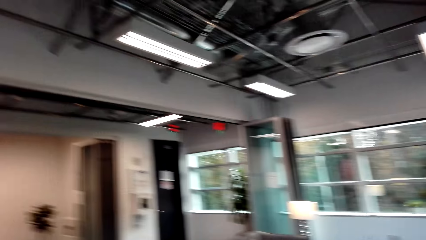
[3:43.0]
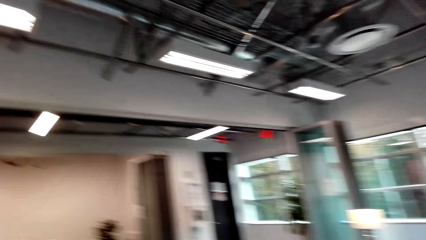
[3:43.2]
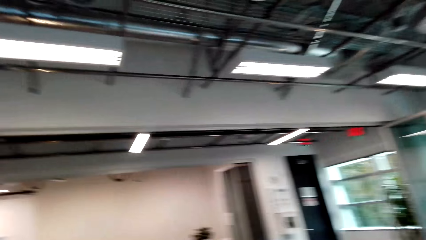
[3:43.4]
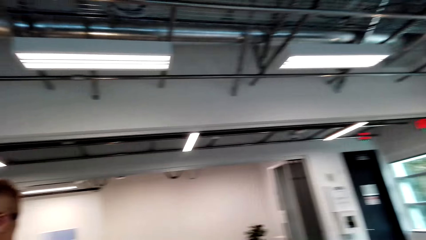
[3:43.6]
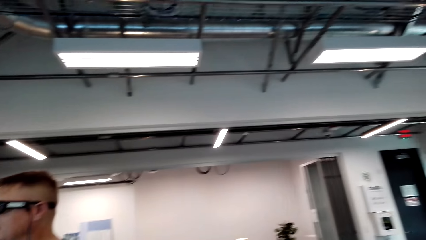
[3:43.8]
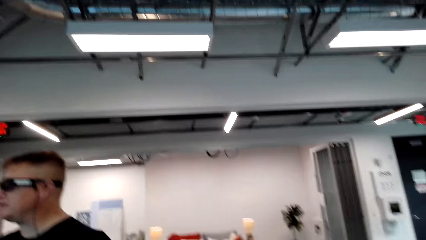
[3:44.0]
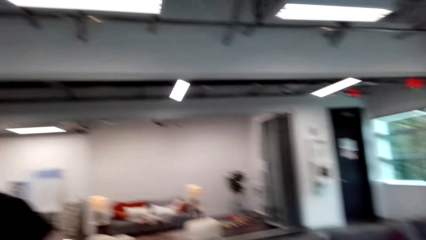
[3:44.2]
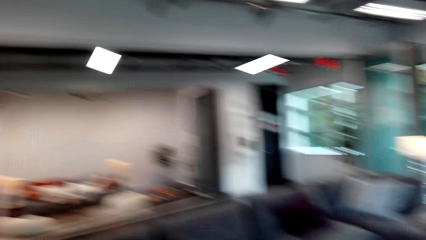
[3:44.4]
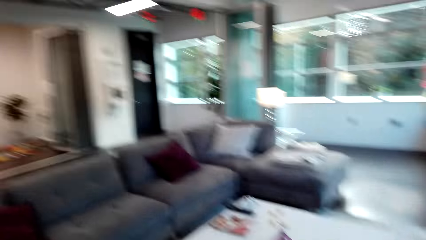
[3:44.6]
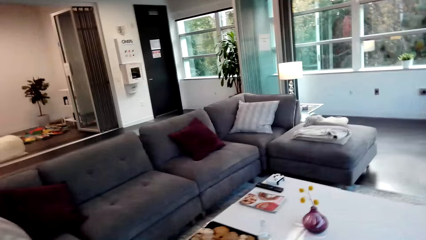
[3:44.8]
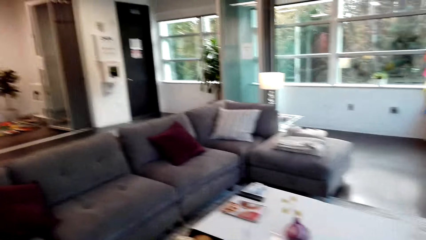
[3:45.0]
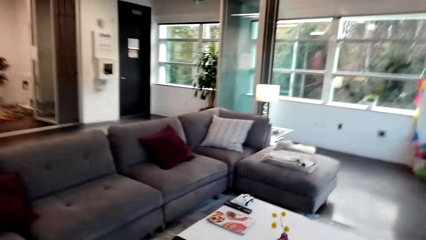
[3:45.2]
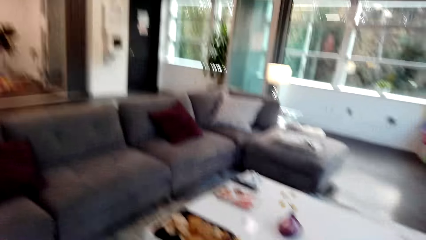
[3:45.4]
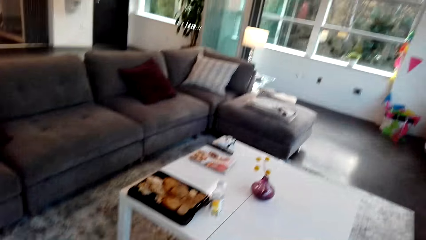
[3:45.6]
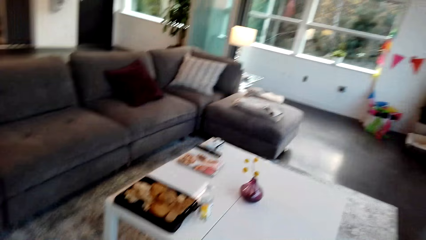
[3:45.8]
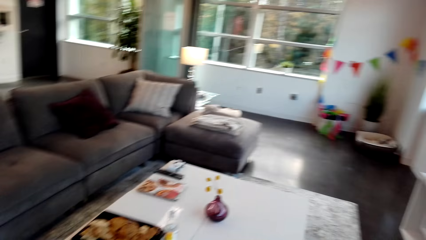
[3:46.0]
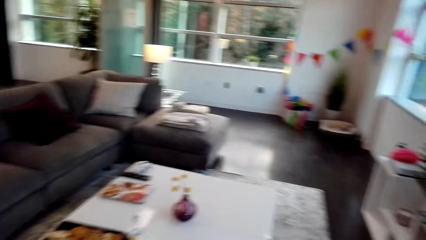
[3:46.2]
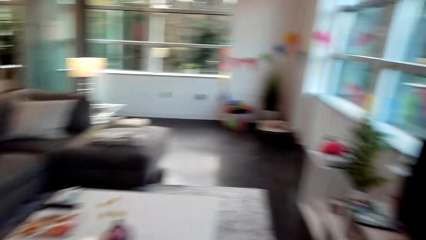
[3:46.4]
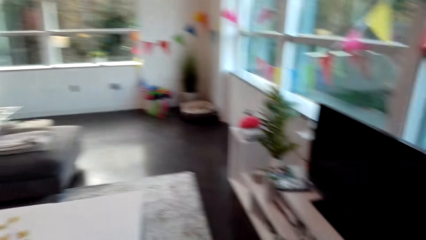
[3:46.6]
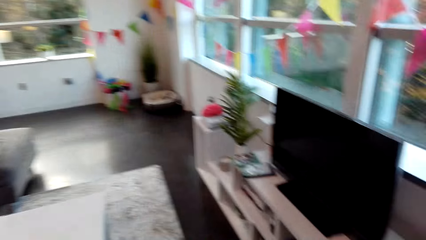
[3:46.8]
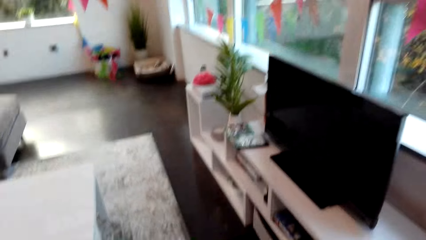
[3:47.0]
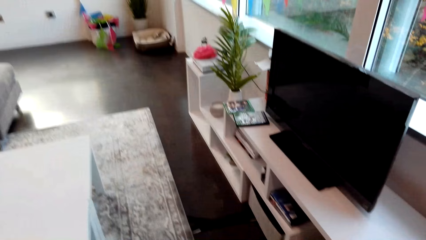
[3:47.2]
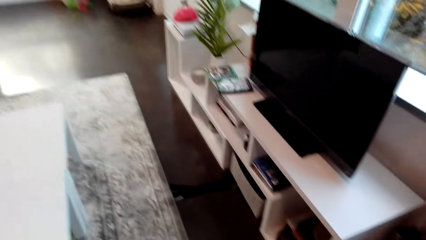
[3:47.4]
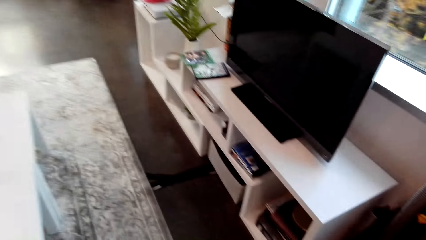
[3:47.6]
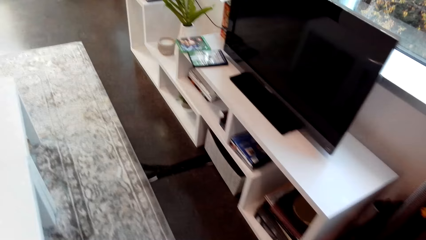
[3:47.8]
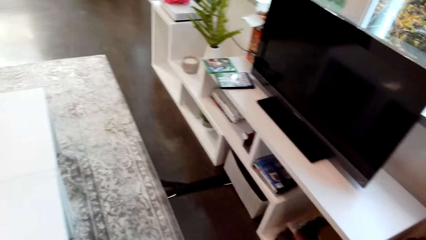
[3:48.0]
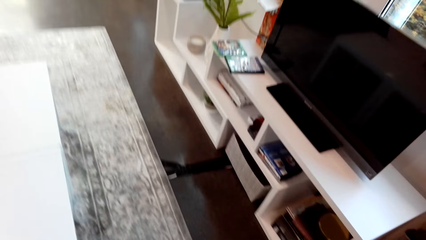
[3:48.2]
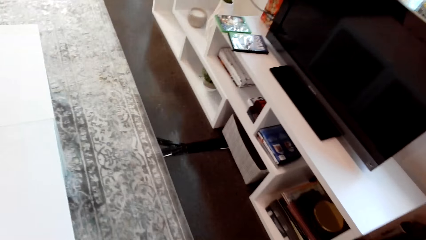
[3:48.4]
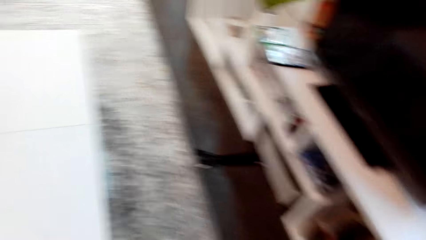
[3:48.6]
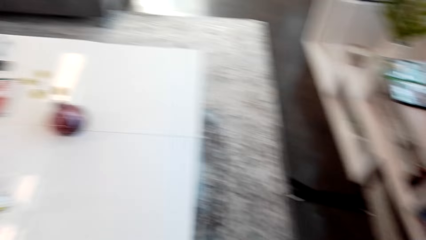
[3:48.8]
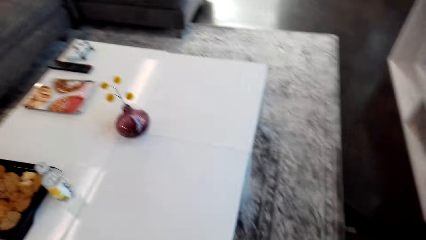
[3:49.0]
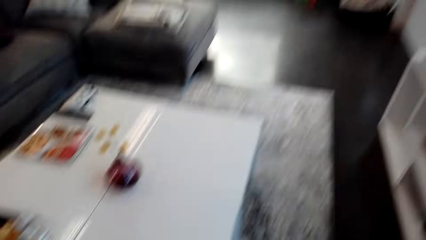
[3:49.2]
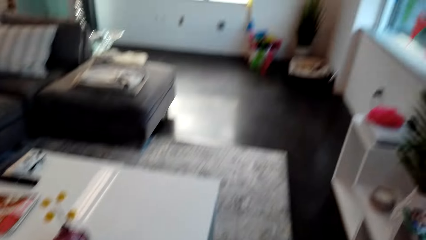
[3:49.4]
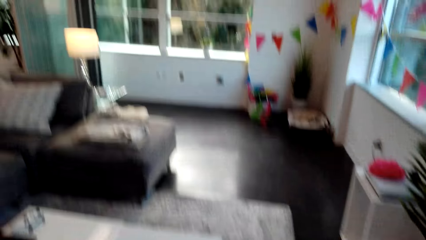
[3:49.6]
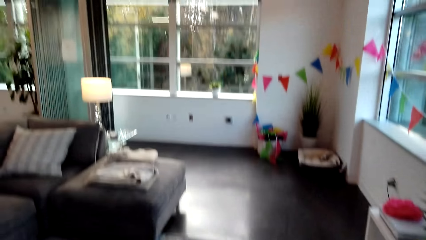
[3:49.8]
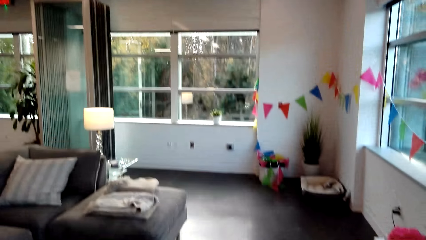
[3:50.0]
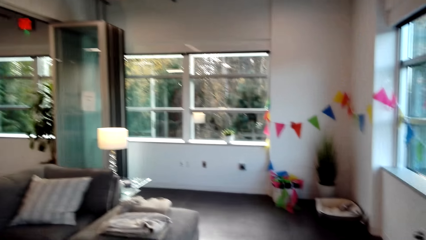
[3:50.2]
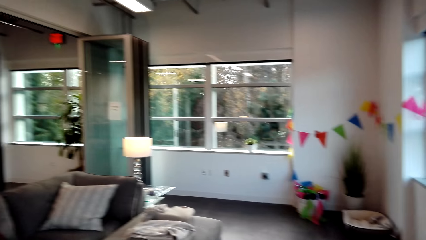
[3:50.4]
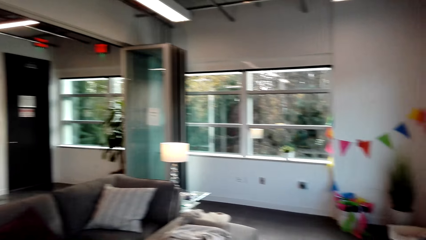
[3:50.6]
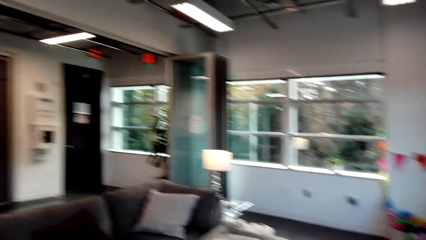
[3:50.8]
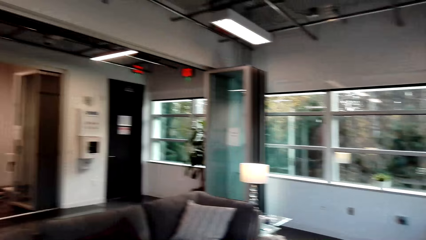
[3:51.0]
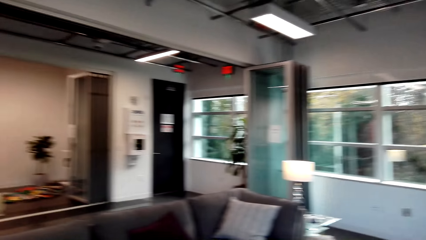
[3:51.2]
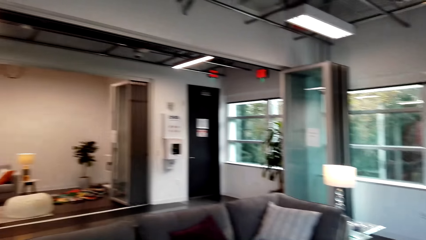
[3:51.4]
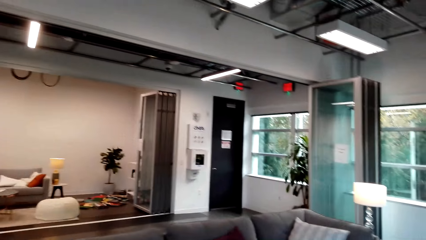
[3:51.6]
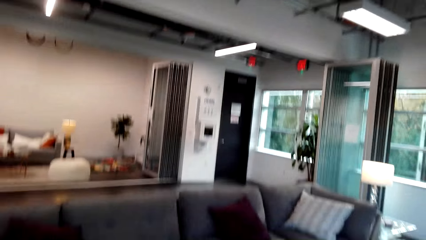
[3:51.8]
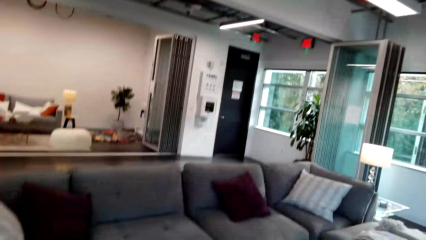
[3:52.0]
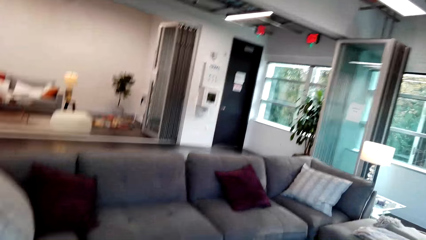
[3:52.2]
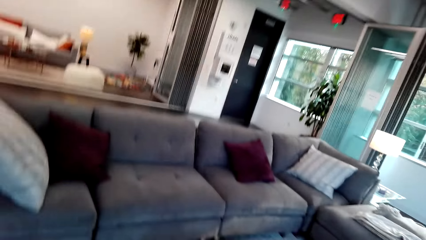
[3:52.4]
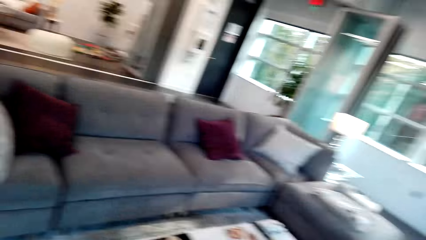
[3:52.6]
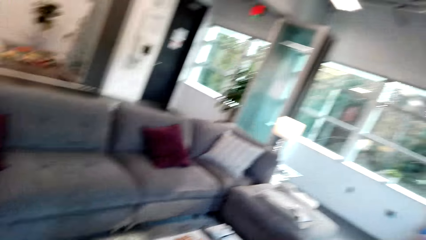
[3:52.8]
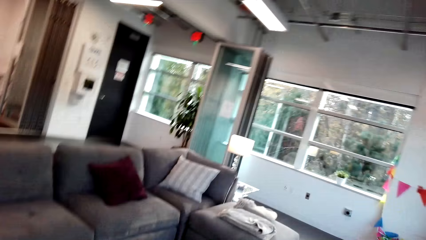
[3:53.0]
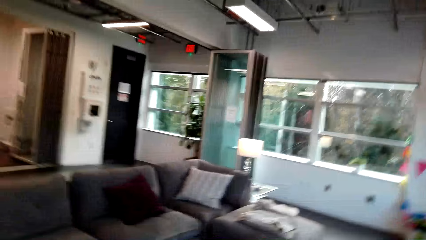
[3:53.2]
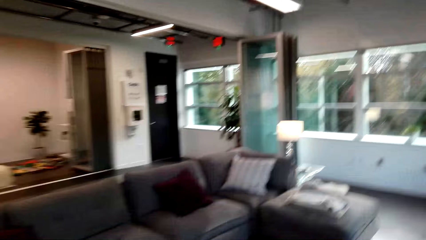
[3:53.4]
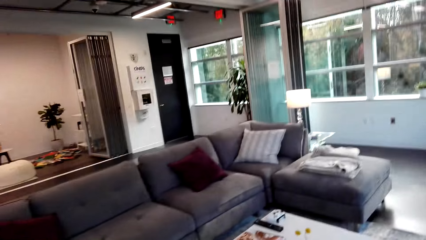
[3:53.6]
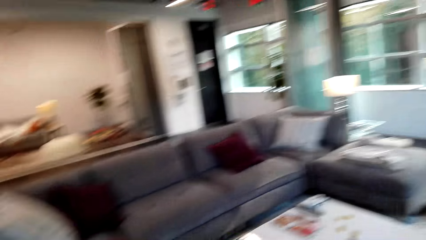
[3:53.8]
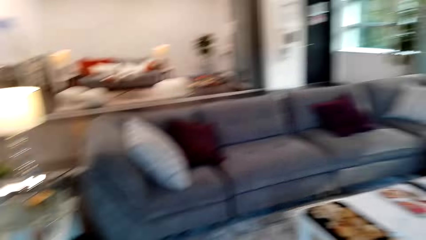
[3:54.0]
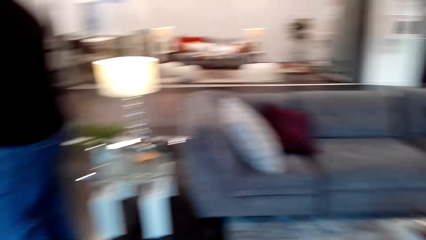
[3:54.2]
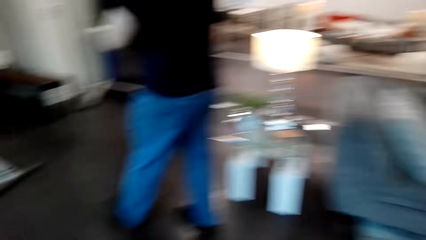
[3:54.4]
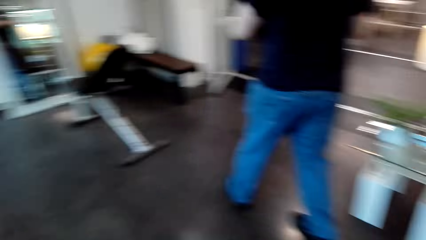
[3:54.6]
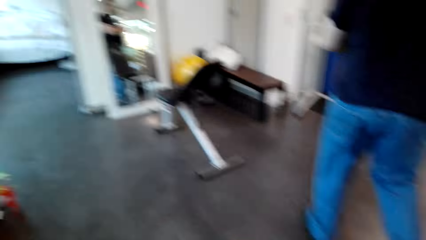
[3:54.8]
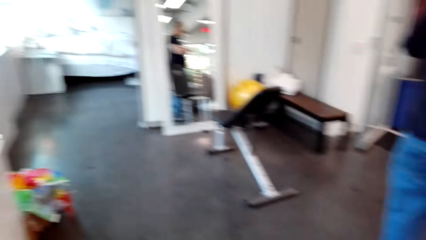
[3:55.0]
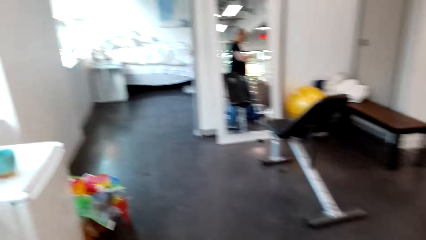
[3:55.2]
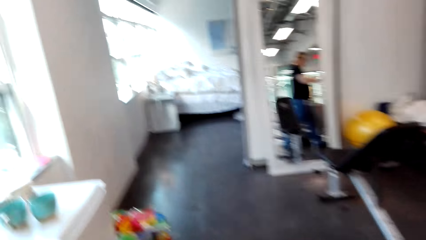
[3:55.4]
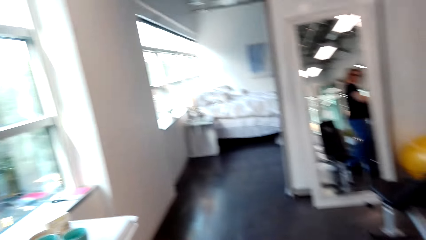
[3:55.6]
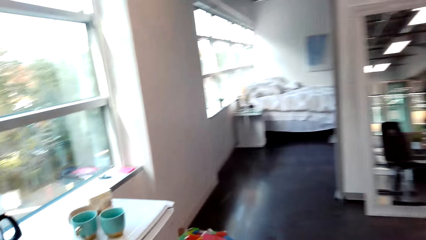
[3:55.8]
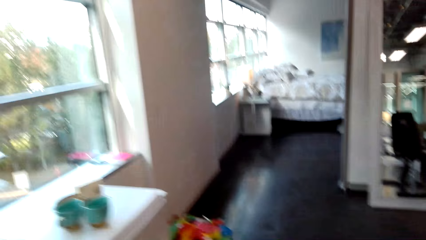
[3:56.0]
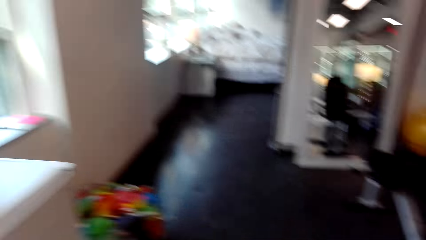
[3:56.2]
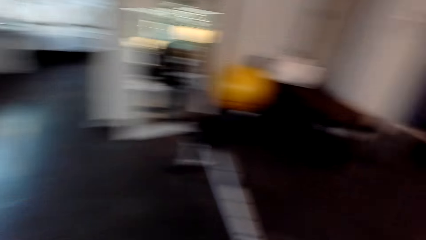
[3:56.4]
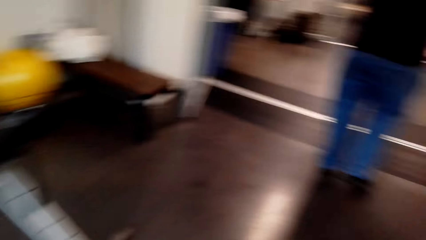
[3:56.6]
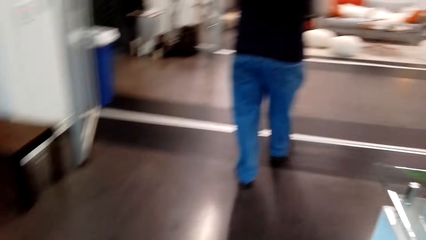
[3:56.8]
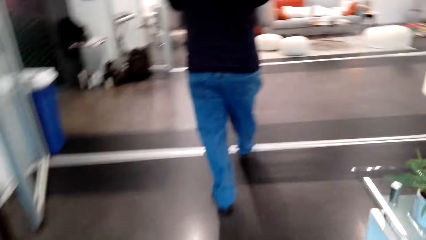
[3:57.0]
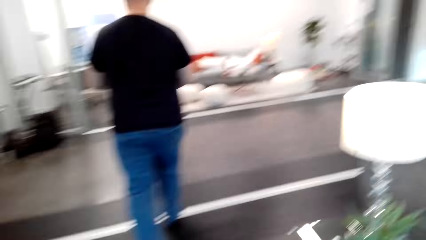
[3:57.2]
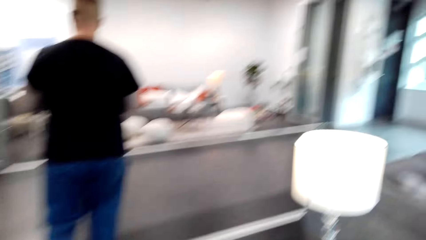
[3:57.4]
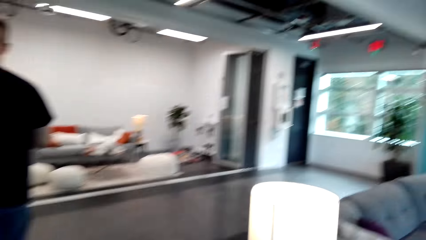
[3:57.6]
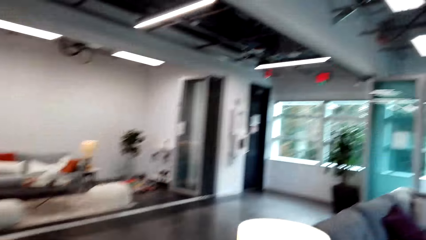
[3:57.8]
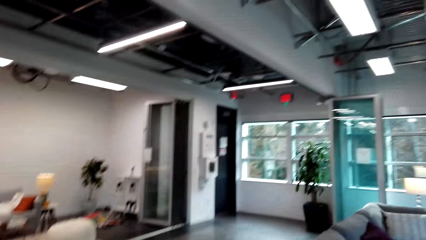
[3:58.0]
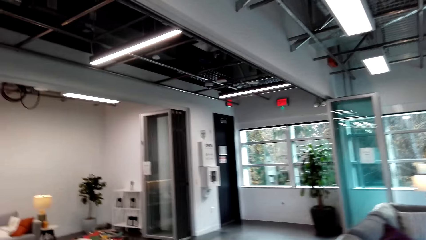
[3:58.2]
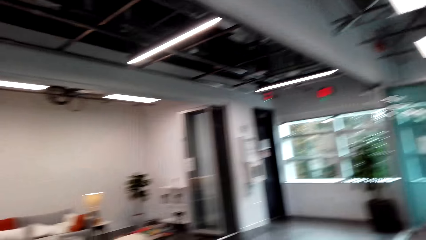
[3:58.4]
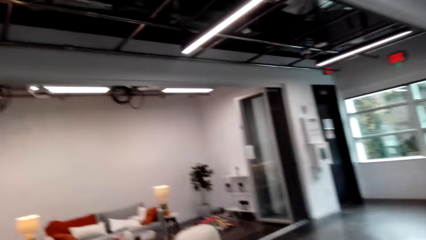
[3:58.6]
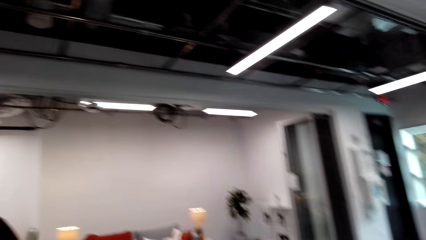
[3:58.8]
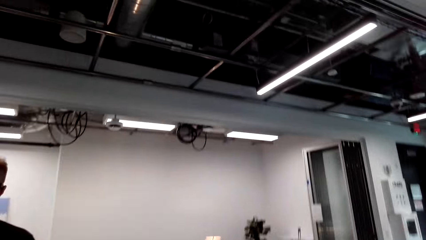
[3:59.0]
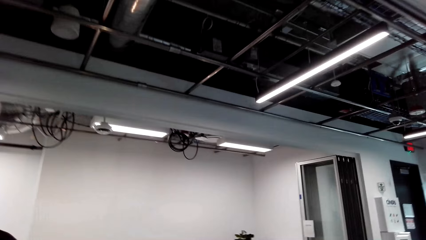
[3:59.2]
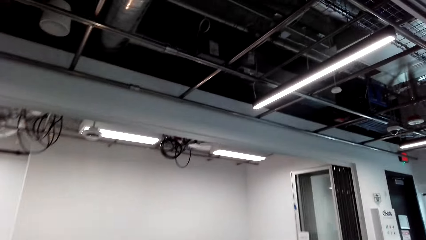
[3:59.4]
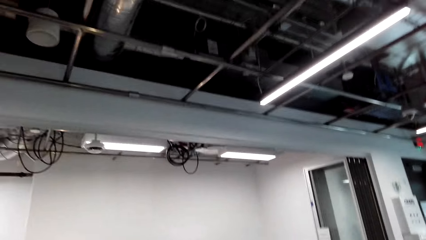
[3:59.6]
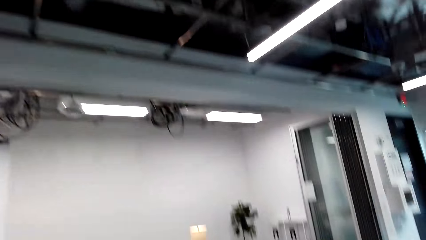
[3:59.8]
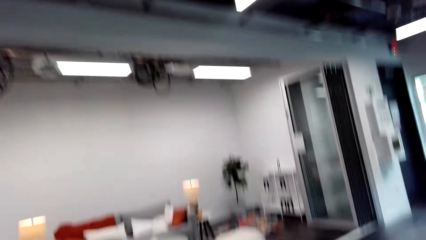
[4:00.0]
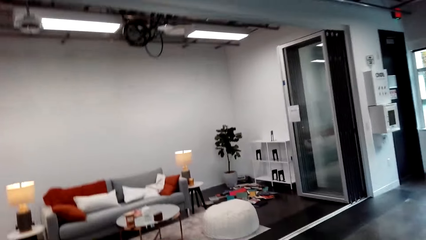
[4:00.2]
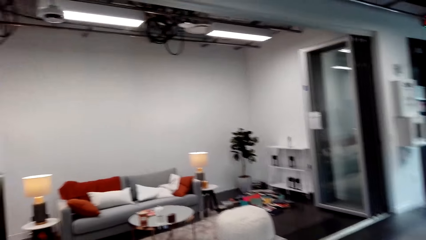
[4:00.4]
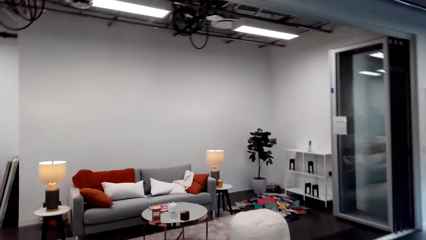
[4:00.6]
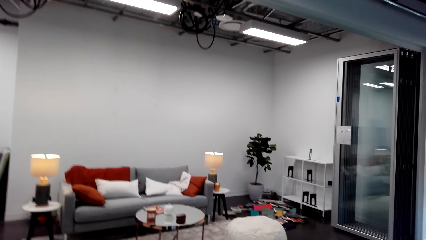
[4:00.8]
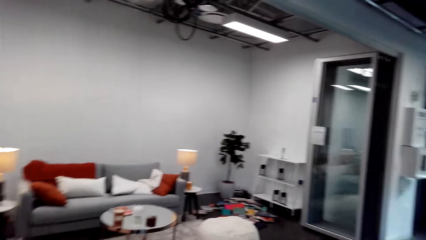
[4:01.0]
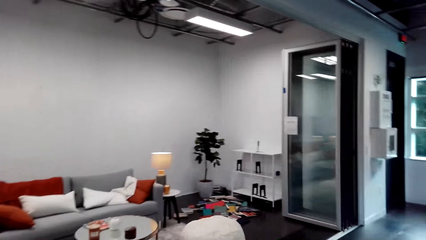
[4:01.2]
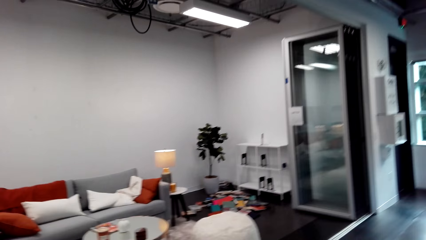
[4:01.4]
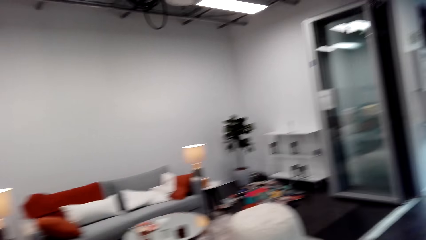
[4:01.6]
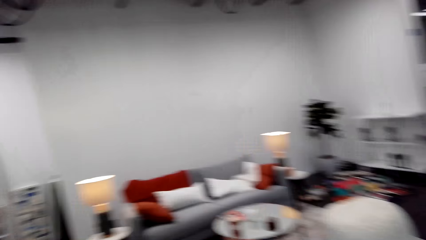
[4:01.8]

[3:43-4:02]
A woman speaks. The camera wearer looks around. A man speaks to the woman. The woman speaks. The camera wearer walks around the room.
